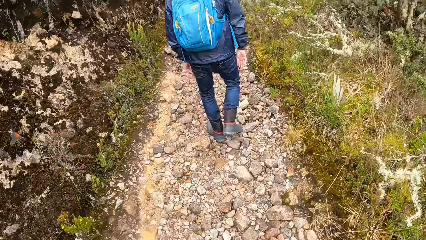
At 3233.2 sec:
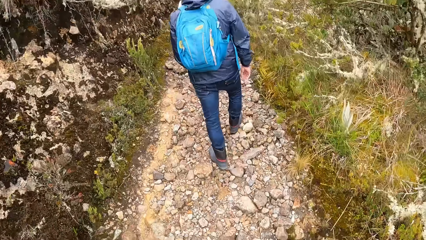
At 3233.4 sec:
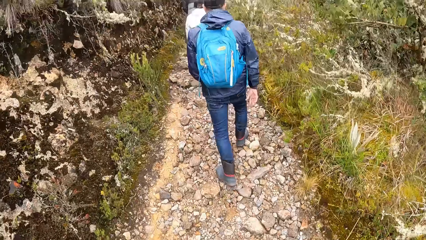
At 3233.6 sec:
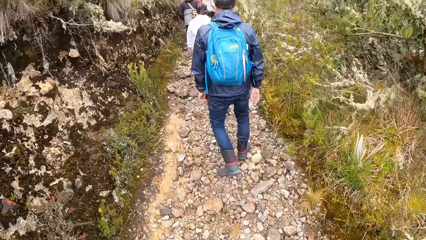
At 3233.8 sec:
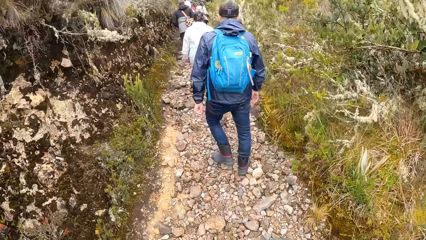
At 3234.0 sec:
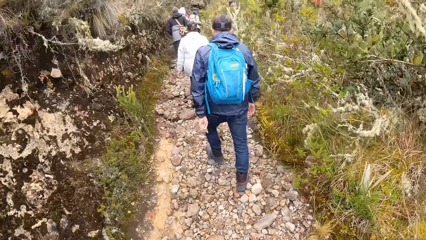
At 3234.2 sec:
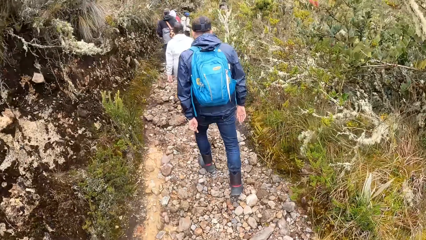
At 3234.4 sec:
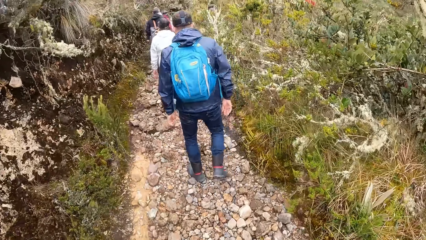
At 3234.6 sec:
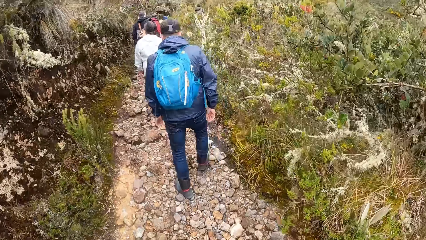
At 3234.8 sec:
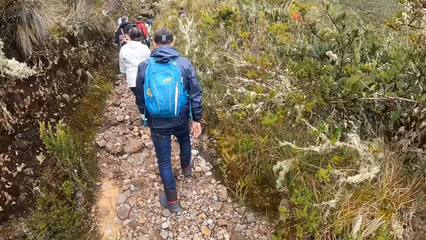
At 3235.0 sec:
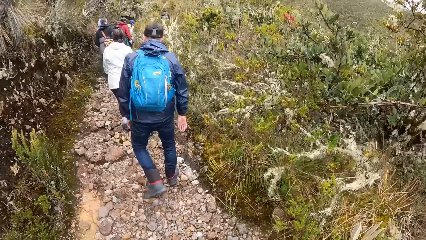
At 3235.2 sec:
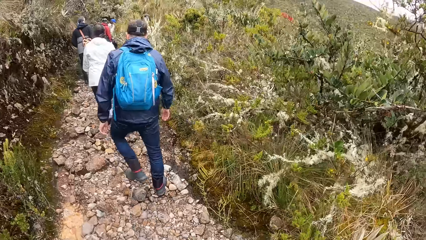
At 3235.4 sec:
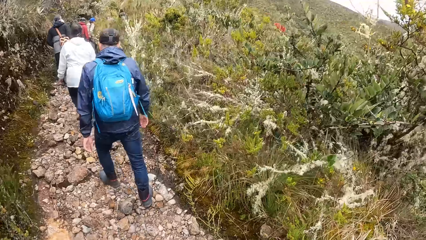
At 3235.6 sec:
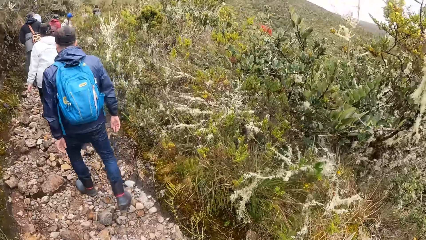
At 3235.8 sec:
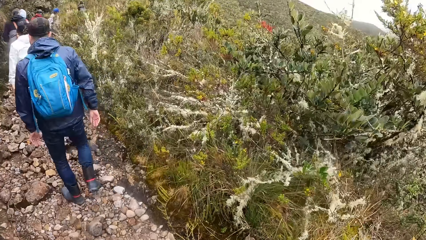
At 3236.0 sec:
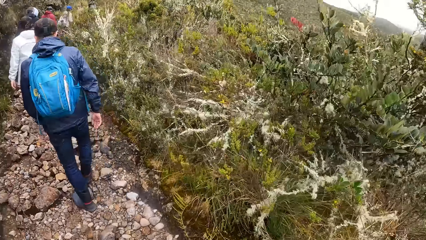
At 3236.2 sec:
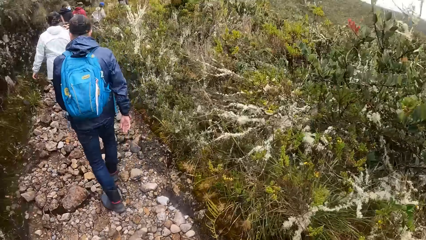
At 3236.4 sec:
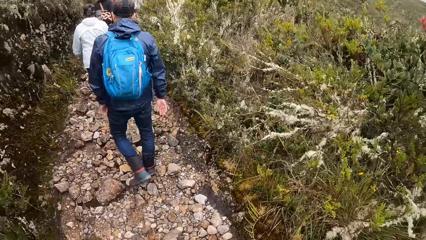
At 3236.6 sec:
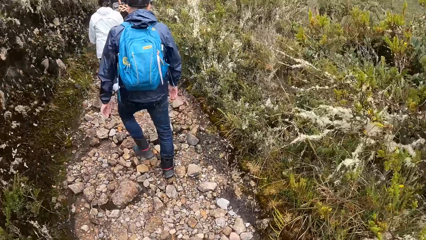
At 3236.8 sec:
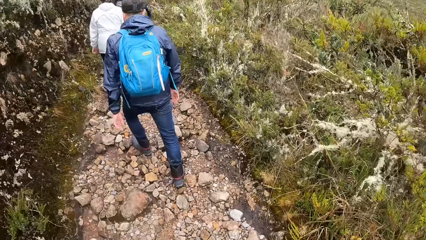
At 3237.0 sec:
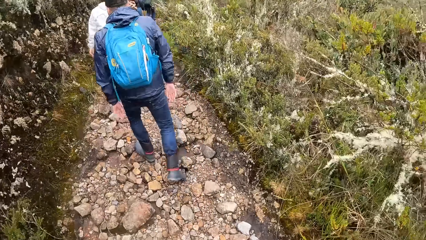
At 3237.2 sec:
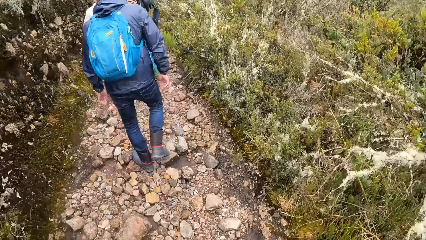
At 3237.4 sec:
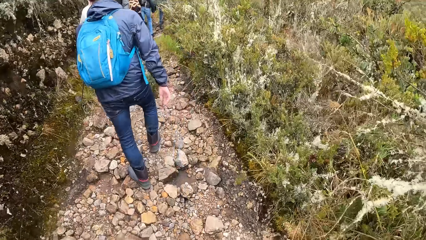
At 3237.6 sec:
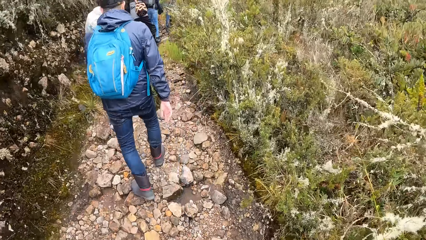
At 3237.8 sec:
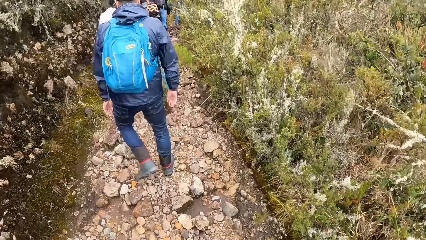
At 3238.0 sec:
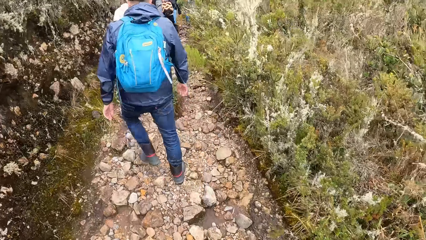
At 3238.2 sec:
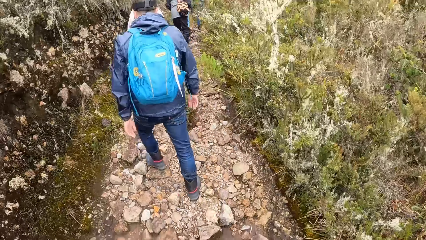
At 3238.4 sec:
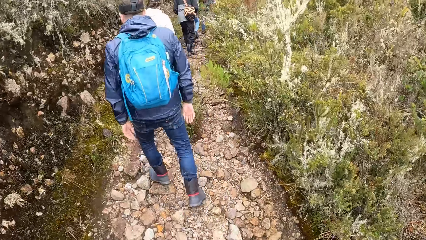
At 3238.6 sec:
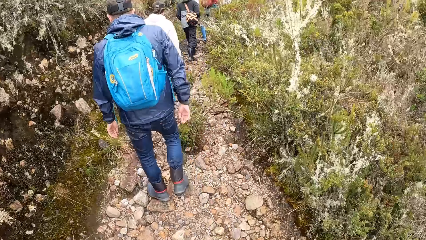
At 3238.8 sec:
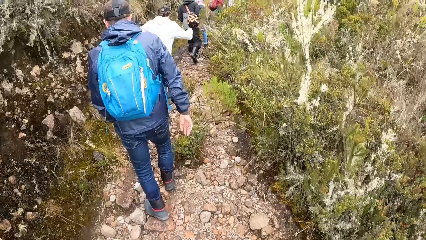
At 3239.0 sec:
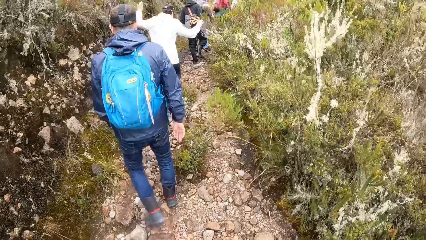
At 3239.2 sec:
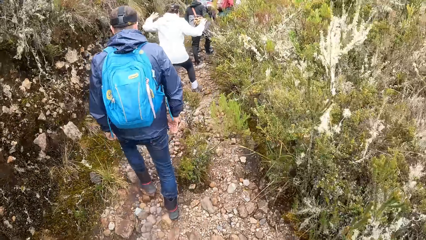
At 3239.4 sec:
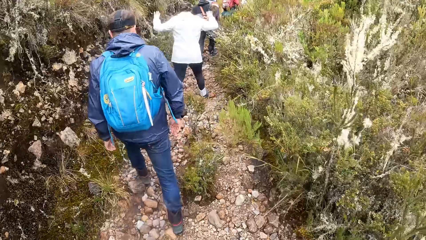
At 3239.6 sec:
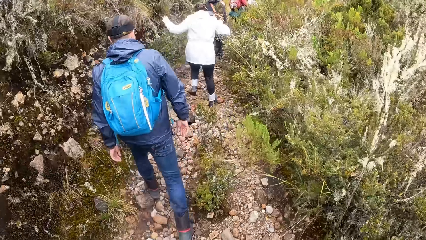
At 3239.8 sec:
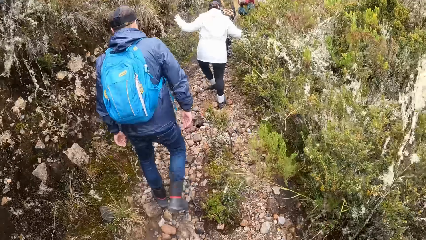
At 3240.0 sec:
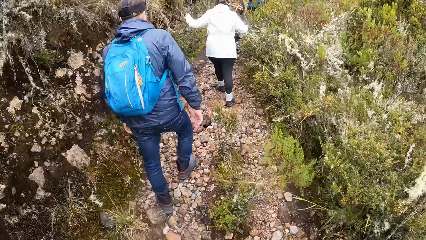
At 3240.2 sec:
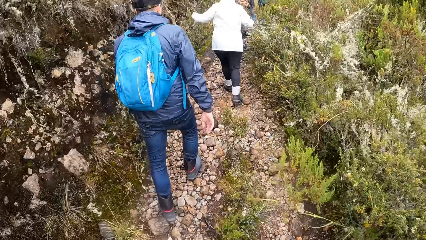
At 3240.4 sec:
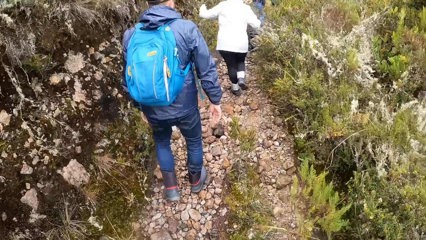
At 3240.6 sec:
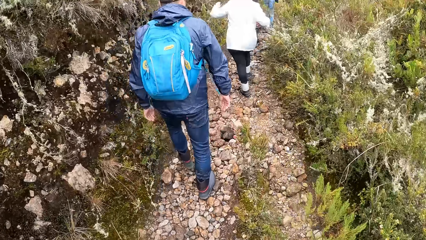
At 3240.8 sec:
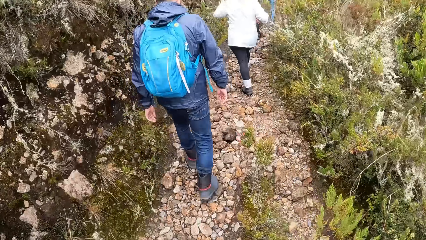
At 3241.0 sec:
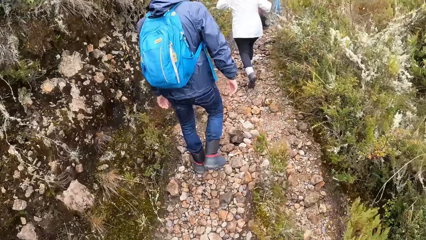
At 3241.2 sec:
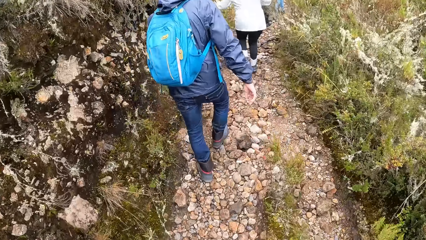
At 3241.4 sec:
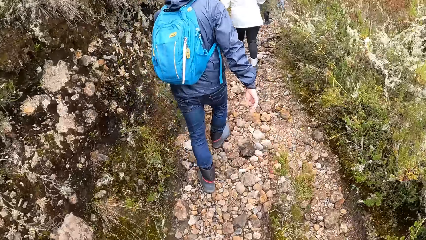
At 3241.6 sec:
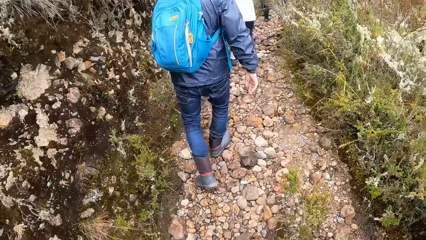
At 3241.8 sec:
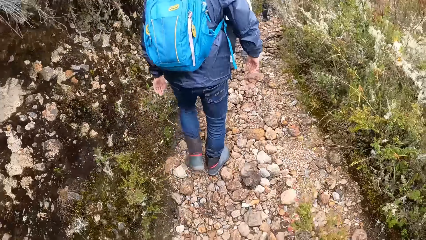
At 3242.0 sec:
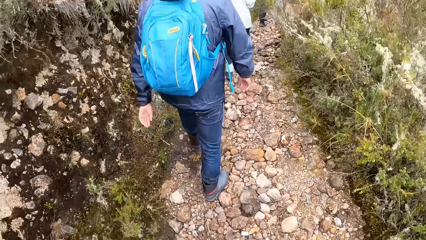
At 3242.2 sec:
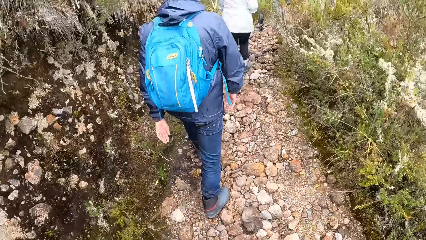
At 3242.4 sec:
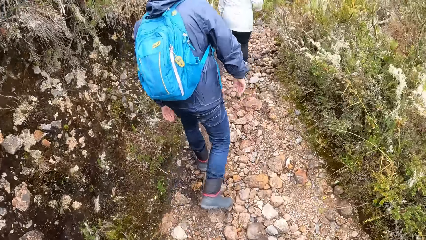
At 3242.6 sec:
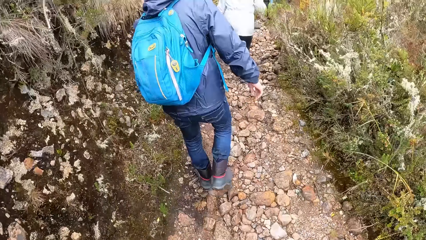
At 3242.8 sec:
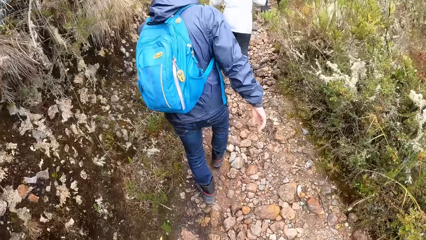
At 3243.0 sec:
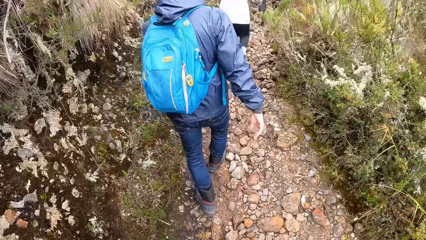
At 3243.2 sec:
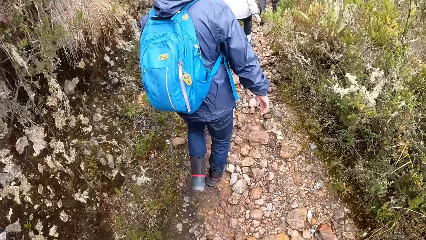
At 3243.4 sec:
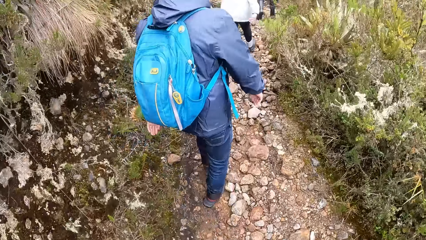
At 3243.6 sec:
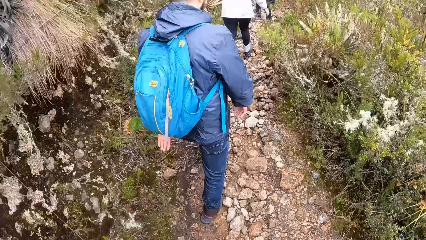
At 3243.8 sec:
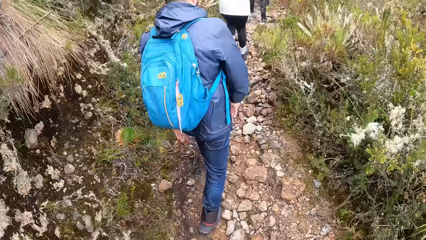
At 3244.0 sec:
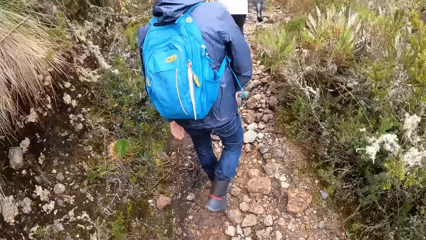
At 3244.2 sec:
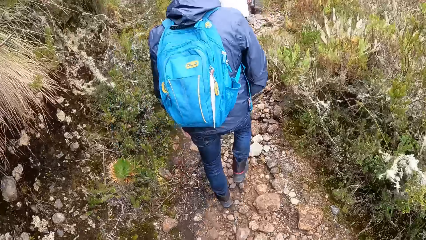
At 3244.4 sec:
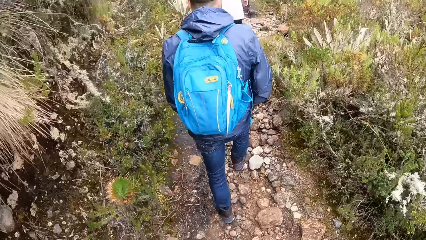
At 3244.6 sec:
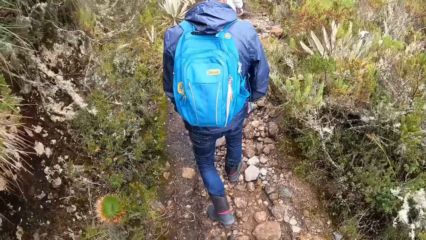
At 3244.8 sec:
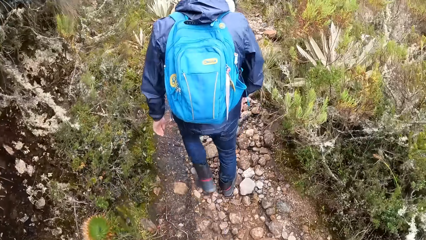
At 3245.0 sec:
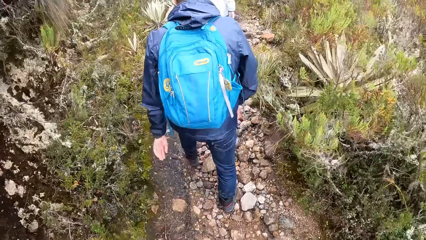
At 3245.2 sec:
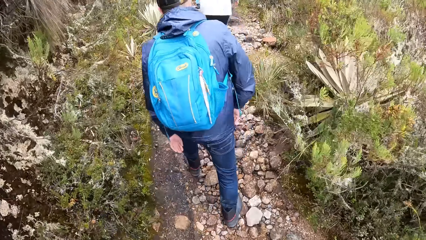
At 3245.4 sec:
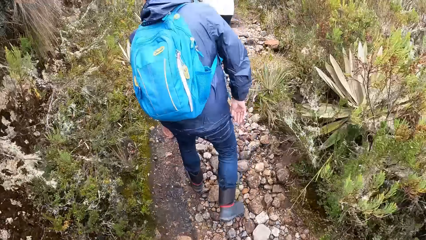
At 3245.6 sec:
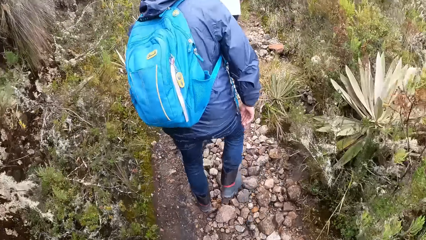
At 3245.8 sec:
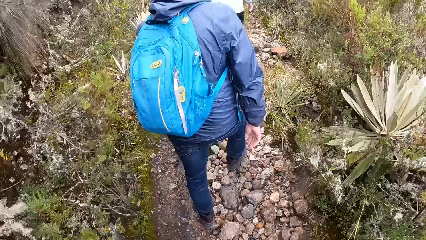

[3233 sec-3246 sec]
A lady walks in front of a man on the footpath.

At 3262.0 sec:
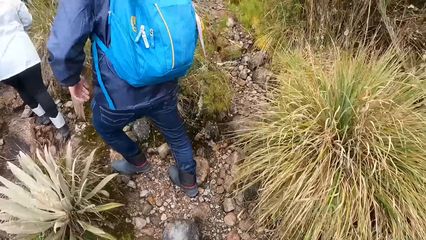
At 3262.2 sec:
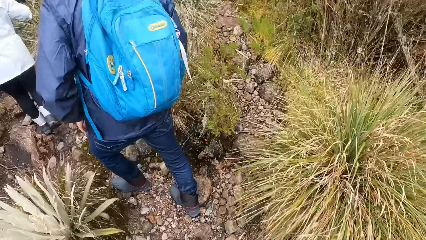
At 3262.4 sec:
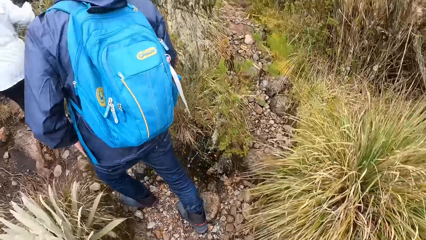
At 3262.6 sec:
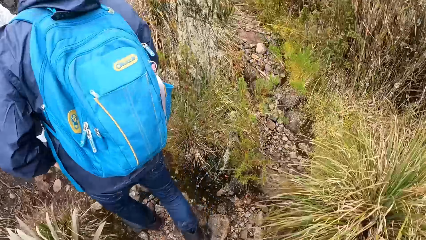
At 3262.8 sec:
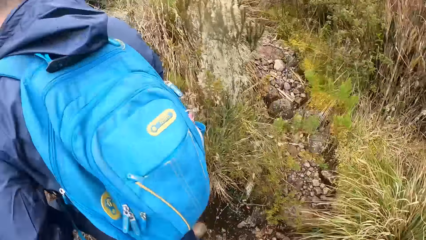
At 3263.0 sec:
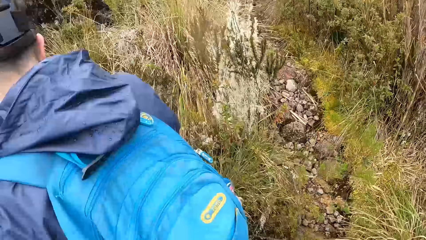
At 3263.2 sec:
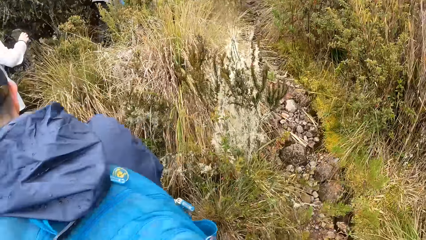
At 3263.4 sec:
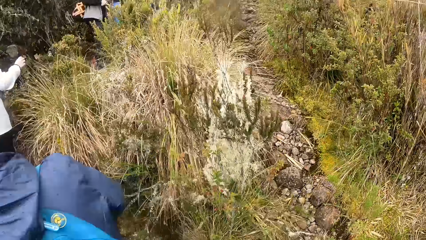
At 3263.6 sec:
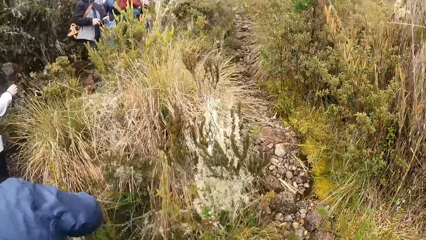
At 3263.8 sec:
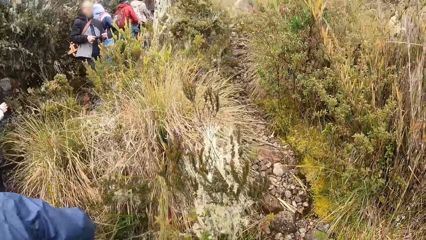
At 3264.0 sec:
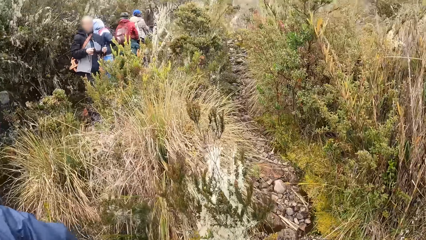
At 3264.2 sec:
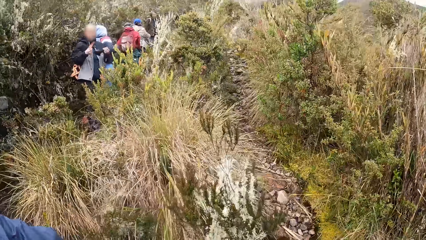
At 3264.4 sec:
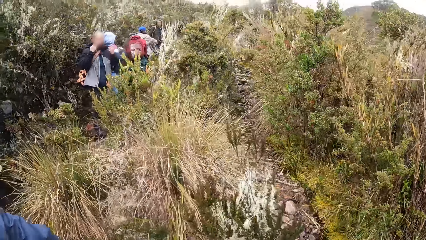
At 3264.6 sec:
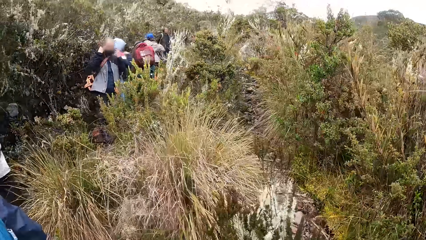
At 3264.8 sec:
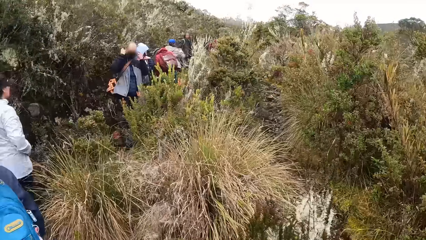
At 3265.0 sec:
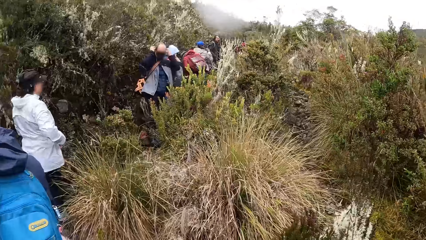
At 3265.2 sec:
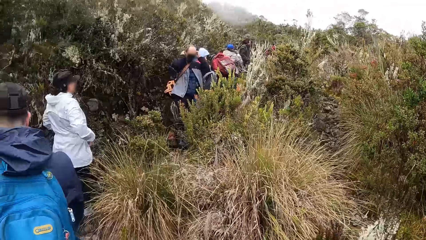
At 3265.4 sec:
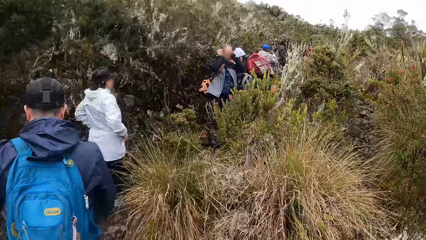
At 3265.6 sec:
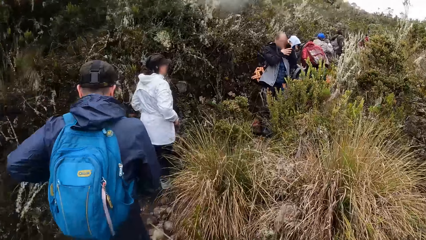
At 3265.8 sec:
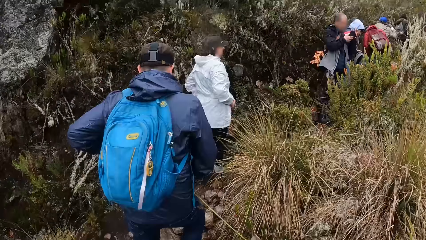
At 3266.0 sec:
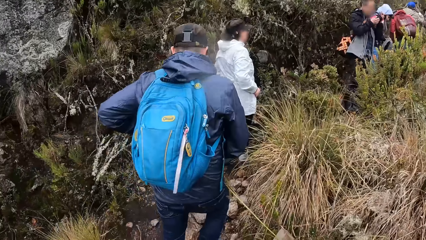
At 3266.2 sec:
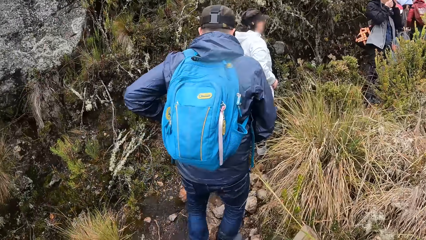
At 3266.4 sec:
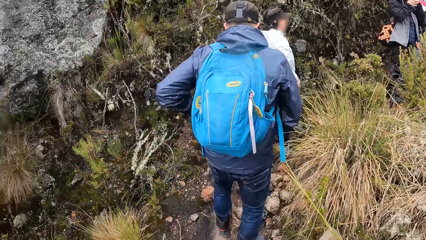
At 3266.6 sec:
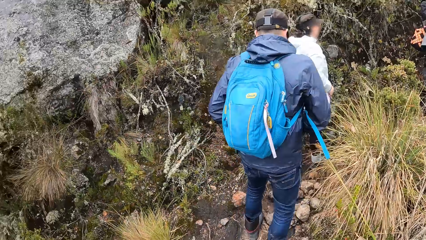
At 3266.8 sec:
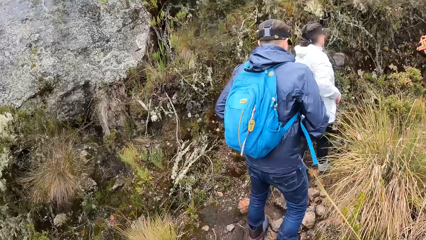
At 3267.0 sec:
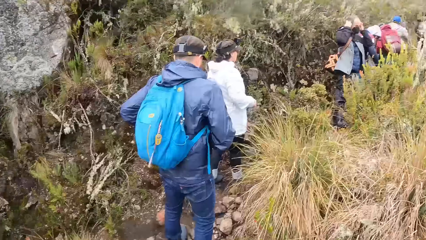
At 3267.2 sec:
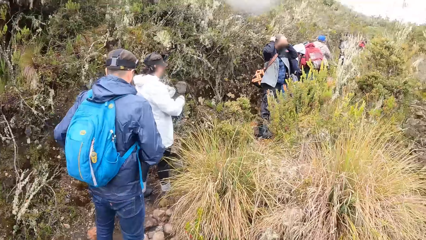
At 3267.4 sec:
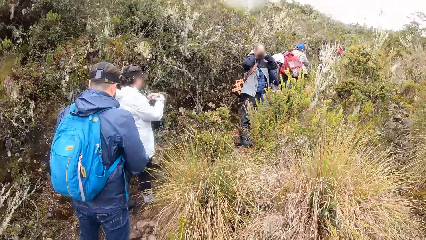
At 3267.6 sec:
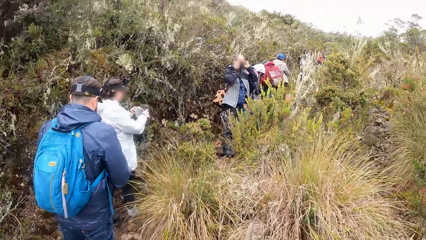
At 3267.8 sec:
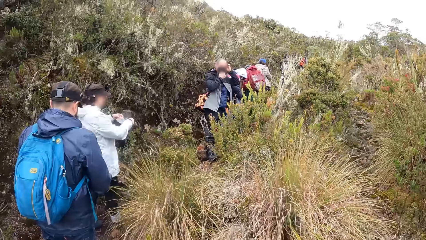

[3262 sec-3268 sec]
The camera wearer stops. They look around. A man wears a nose mask in his hands on his face. A woman holds a nose mask with both hands.
